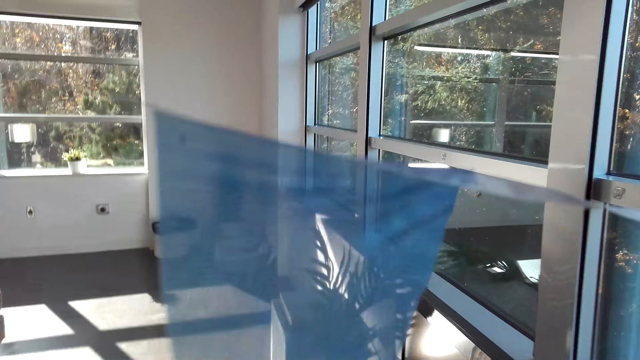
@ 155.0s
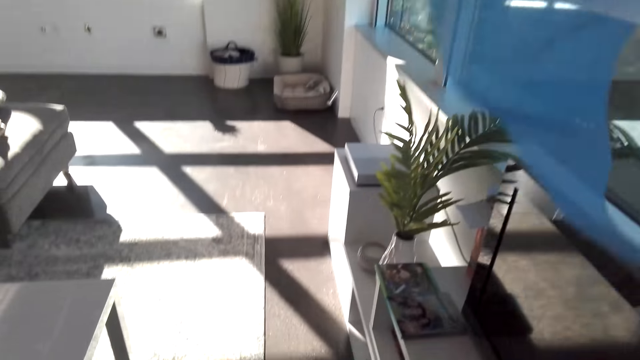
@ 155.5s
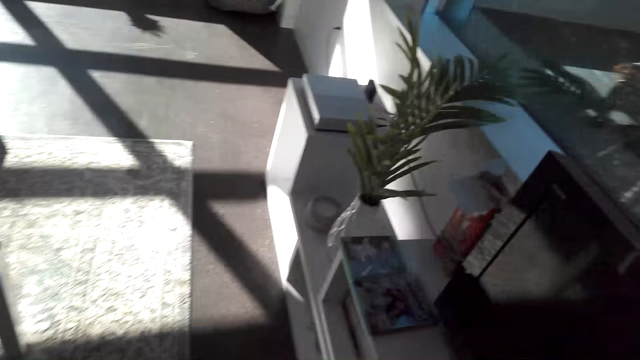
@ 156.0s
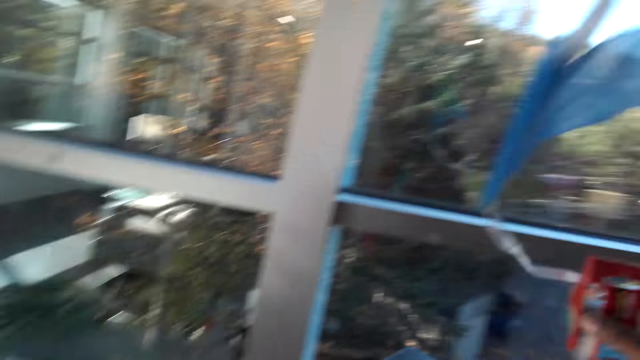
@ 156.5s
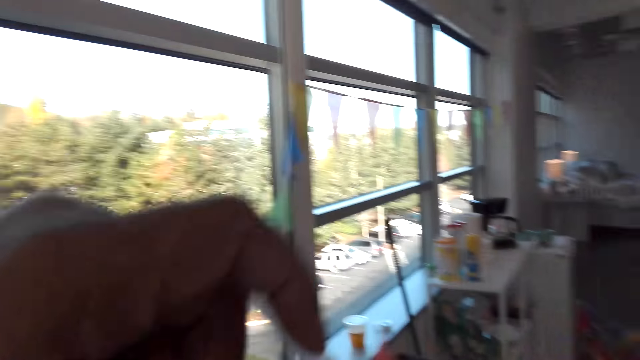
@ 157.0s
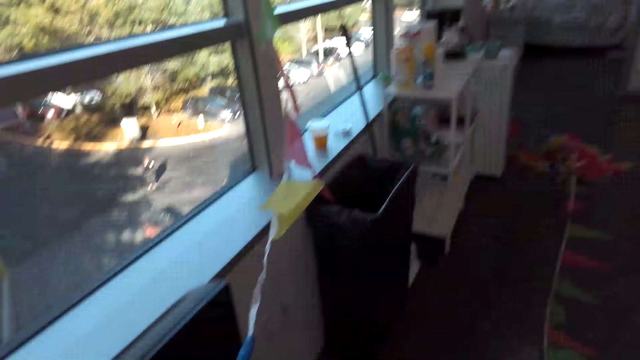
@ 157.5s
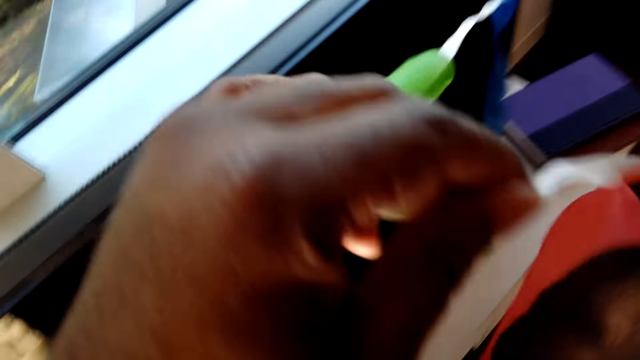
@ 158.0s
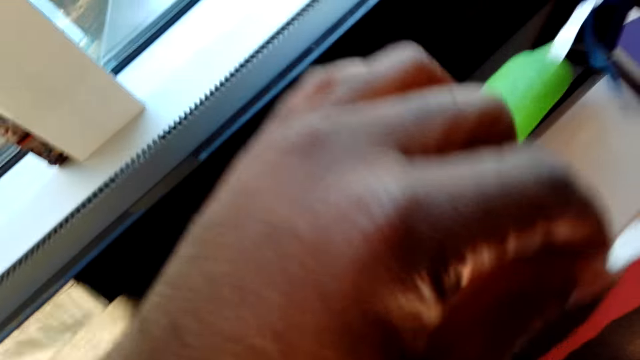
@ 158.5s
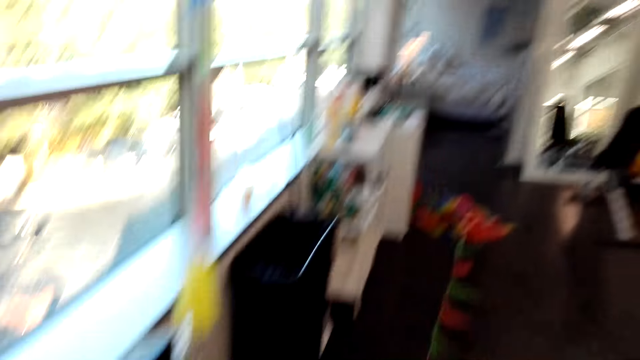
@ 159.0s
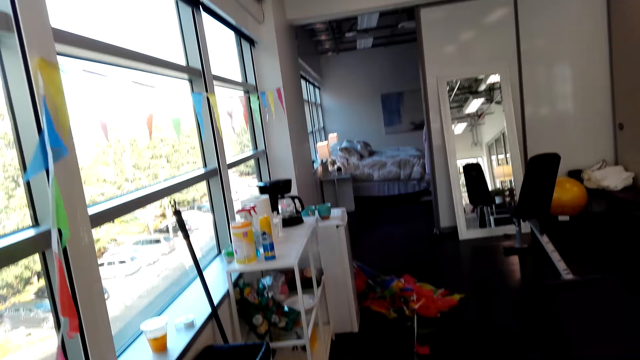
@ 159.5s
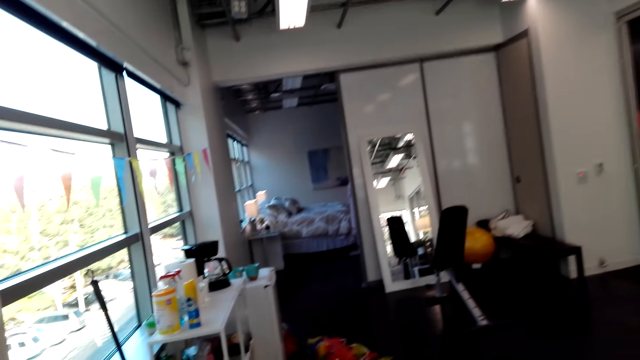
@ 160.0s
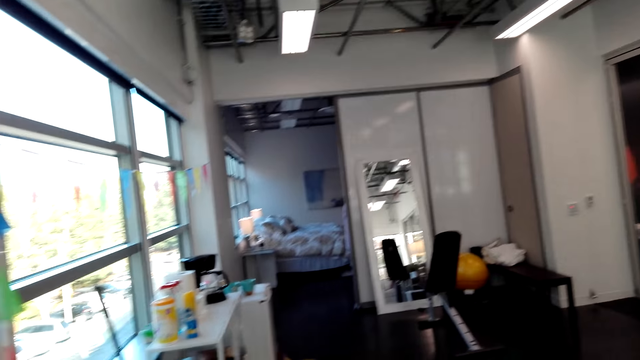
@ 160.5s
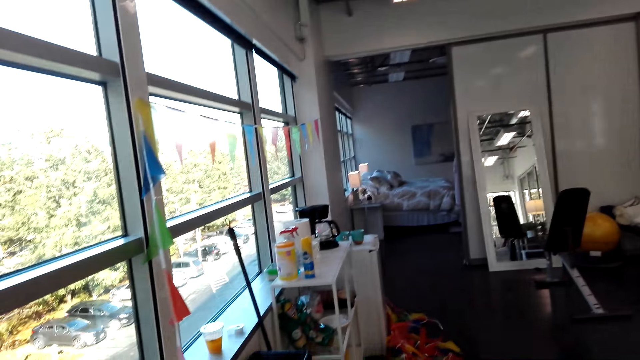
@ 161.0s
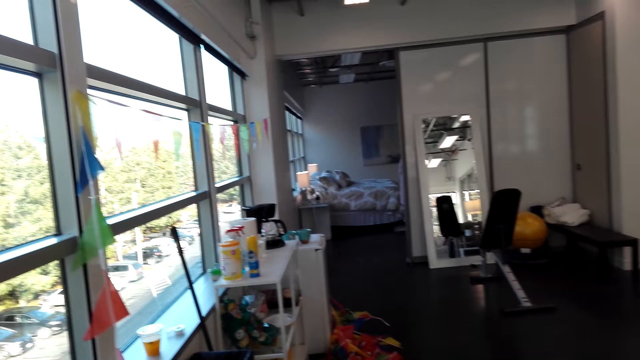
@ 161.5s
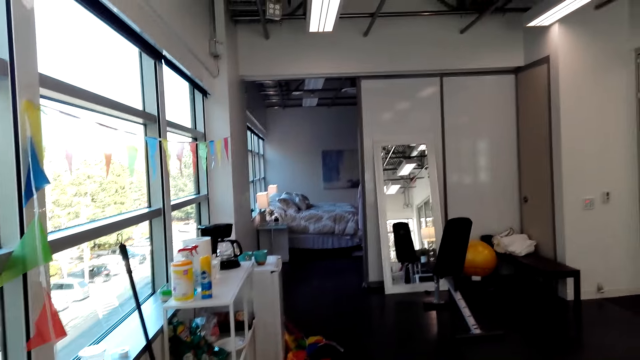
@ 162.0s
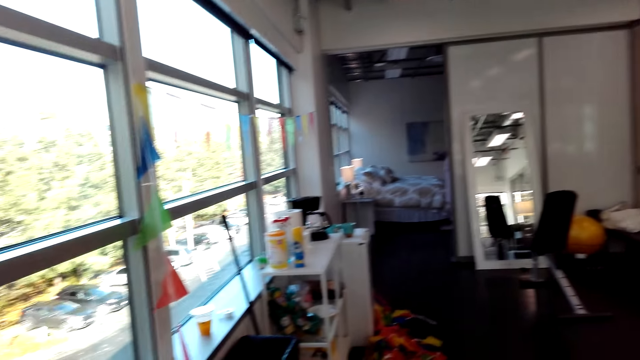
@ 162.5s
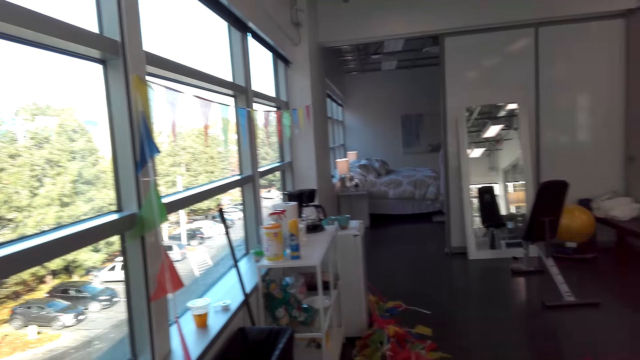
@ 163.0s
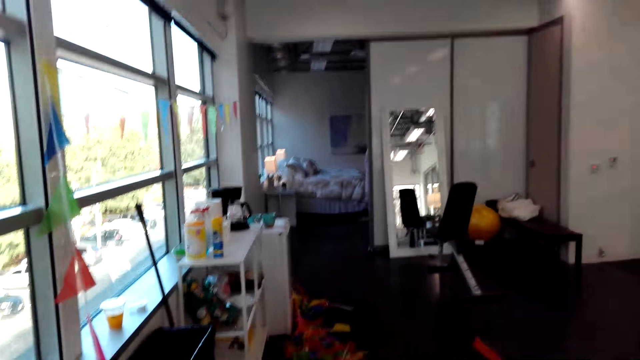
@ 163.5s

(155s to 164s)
The camera wearer lifts a decorative cloth.

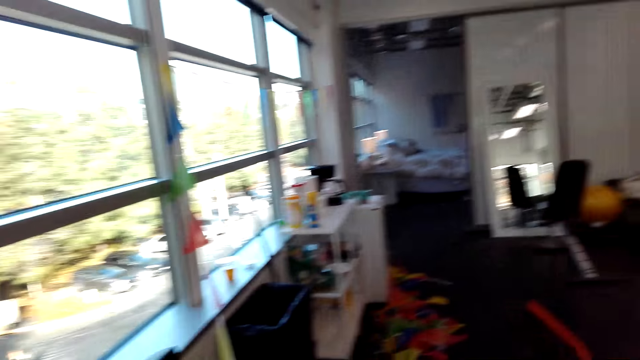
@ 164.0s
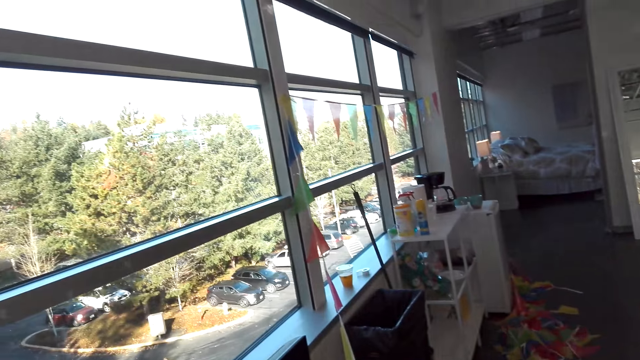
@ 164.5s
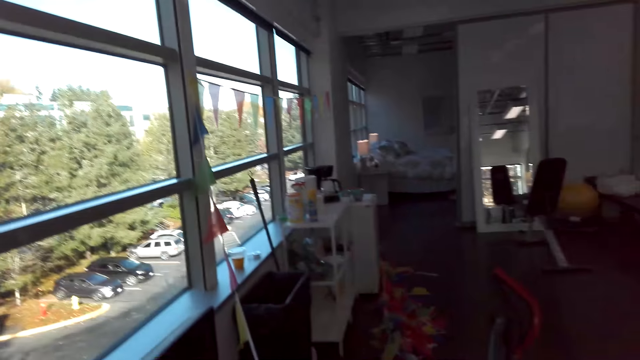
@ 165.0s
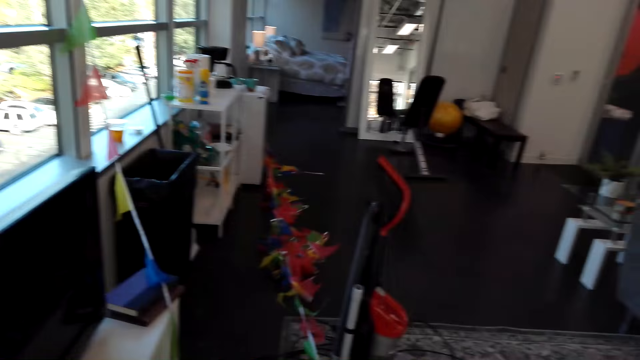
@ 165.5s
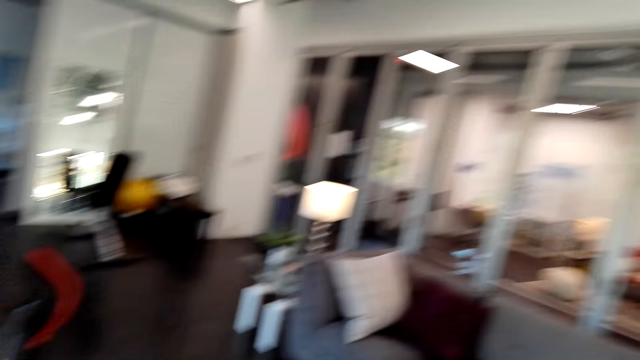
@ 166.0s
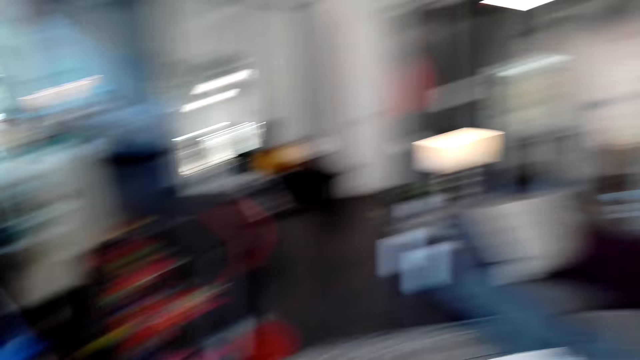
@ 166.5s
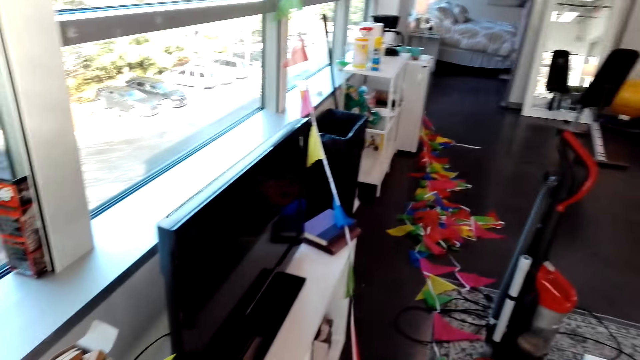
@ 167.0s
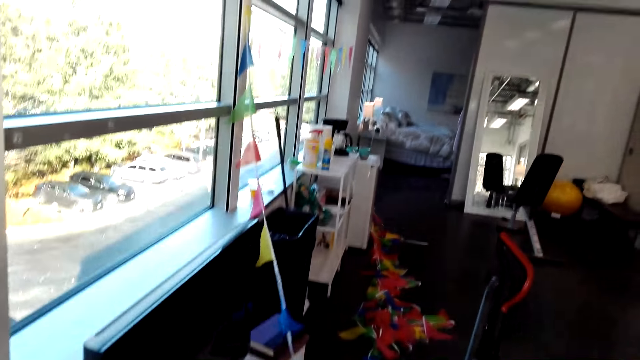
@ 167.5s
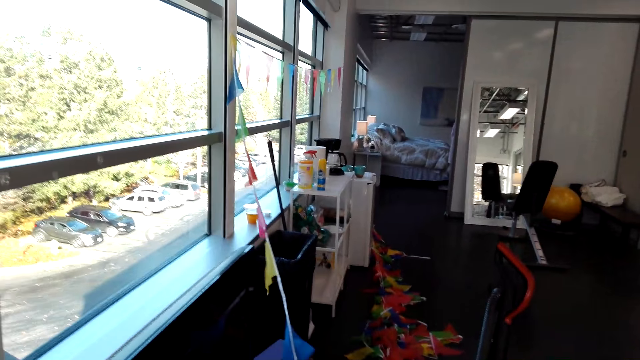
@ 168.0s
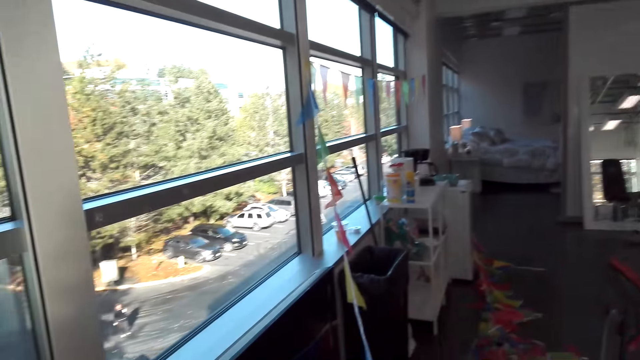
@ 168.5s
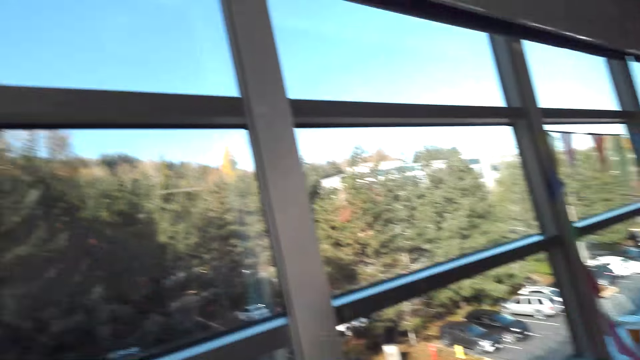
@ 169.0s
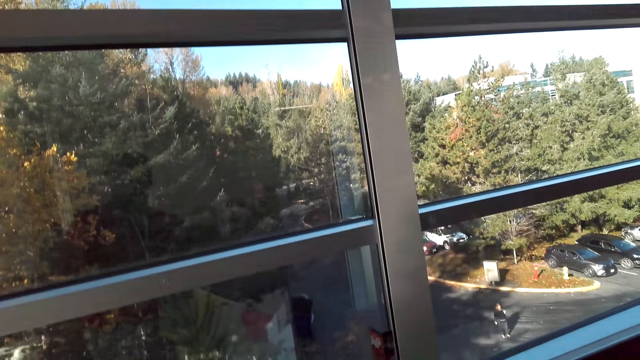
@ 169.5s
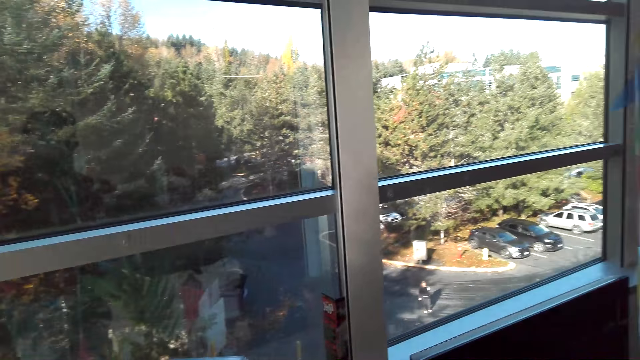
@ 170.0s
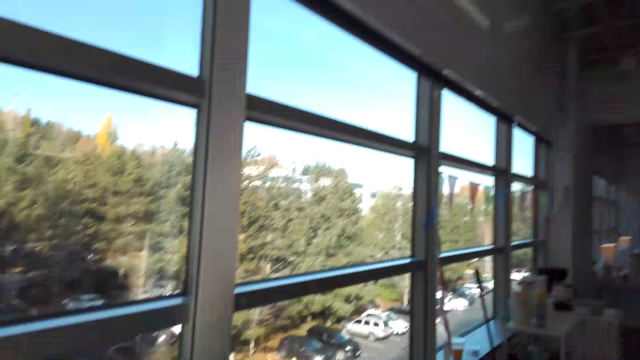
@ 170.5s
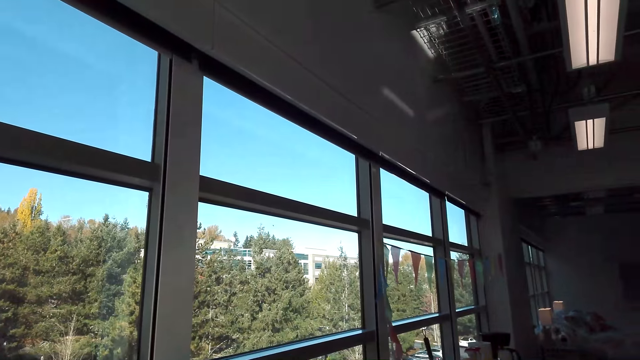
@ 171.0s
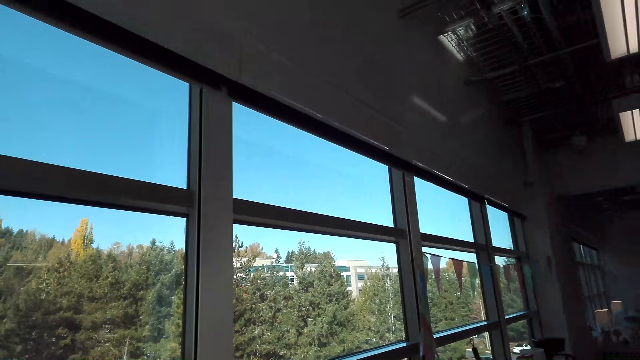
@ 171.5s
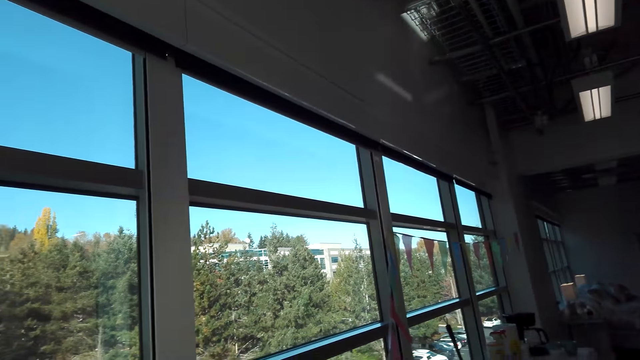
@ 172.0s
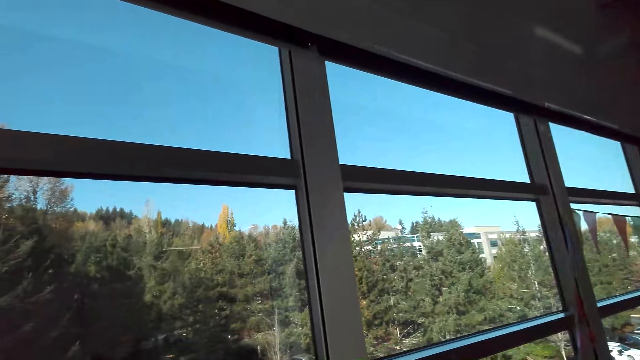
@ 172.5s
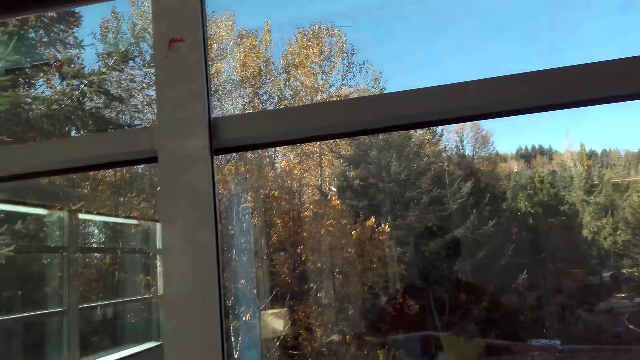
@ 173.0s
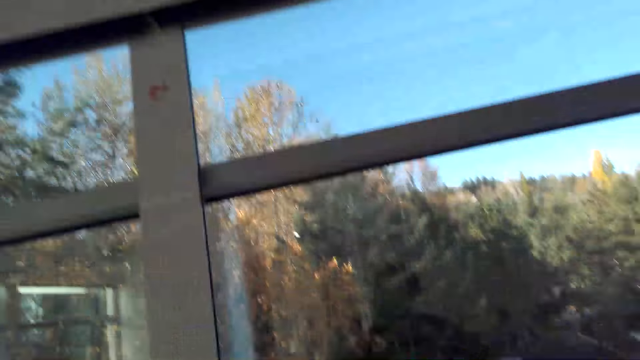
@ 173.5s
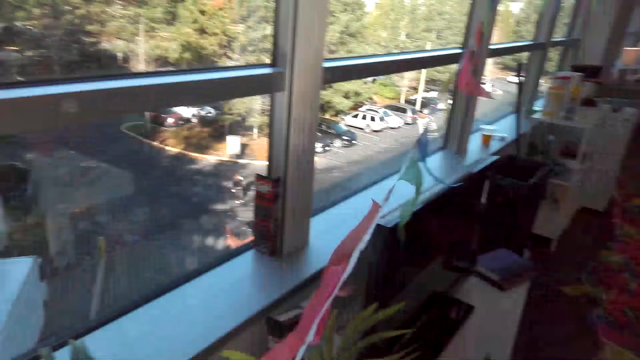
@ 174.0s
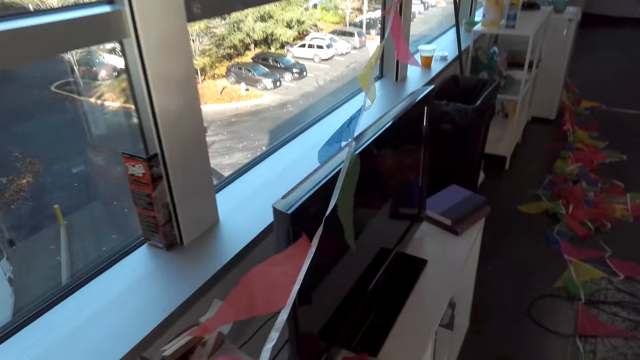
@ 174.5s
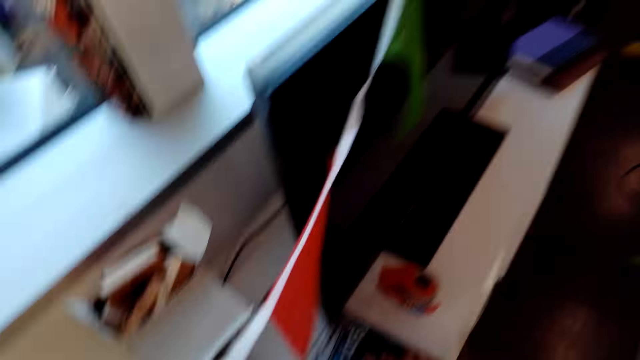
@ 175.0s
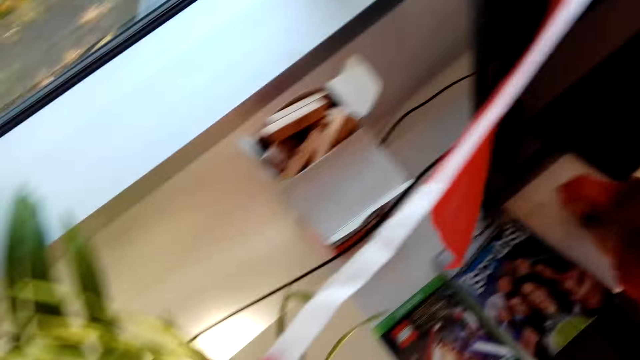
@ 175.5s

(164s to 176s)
The camera wearer looks around.
